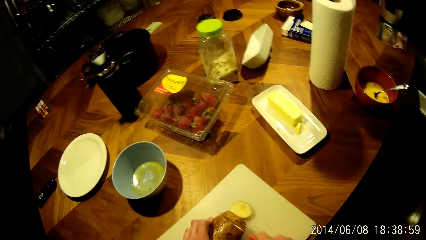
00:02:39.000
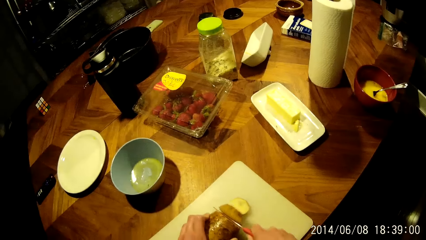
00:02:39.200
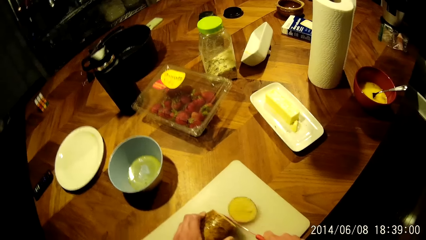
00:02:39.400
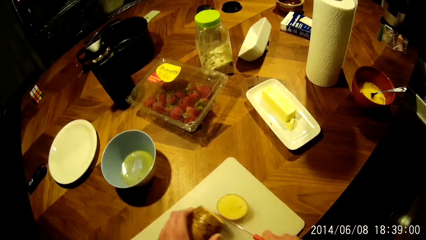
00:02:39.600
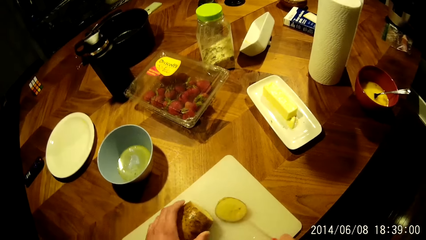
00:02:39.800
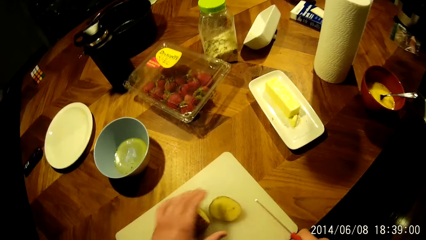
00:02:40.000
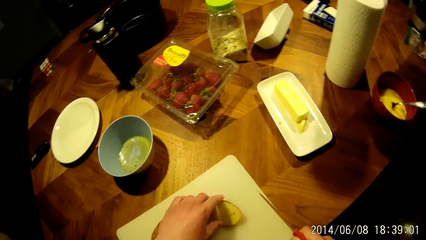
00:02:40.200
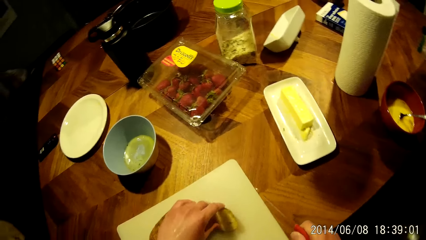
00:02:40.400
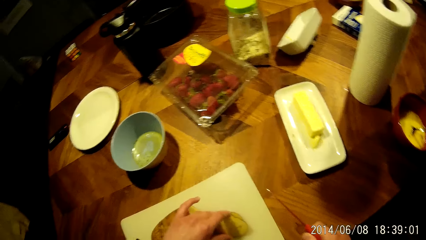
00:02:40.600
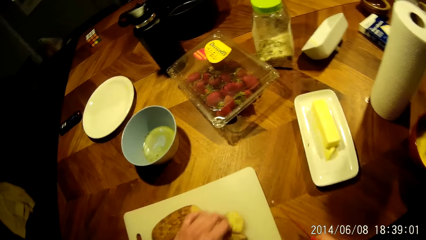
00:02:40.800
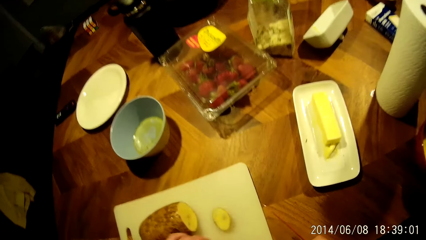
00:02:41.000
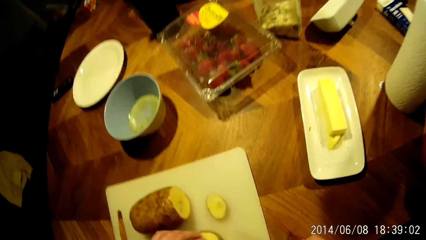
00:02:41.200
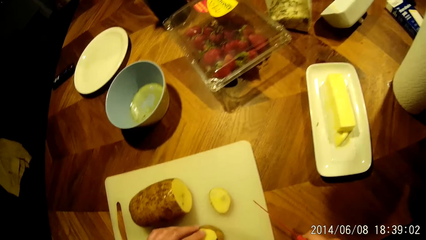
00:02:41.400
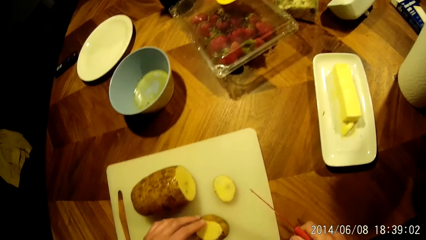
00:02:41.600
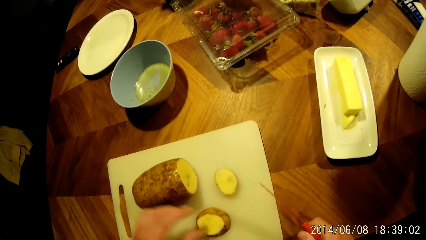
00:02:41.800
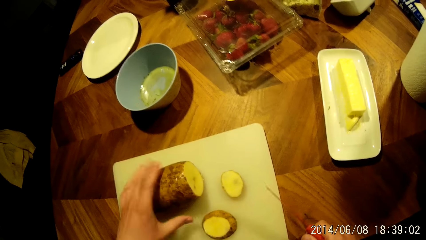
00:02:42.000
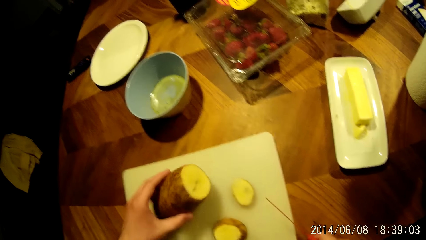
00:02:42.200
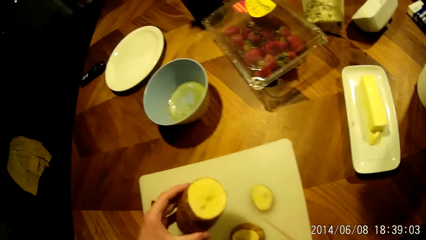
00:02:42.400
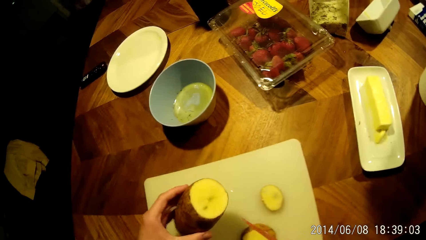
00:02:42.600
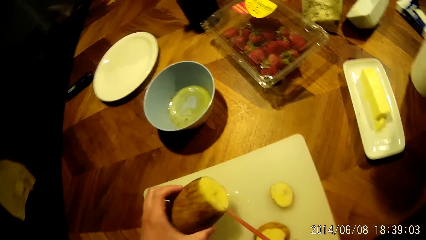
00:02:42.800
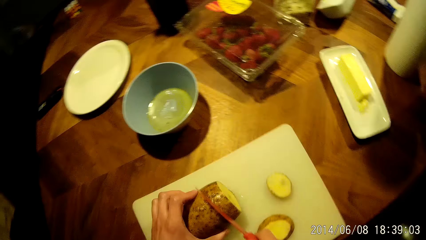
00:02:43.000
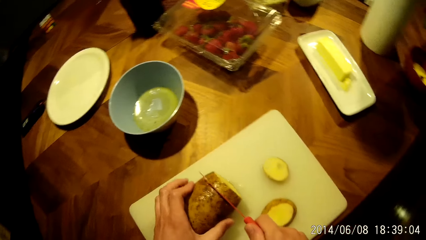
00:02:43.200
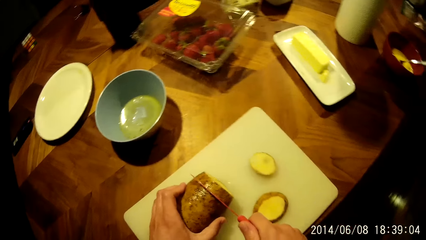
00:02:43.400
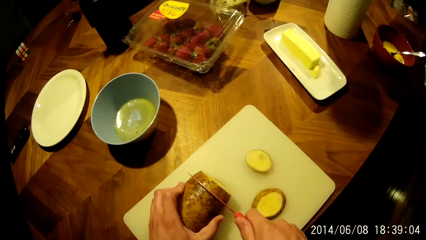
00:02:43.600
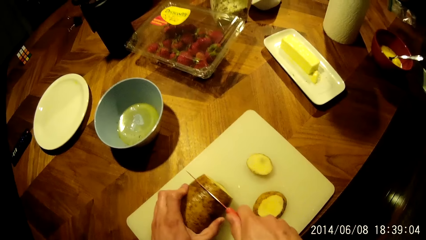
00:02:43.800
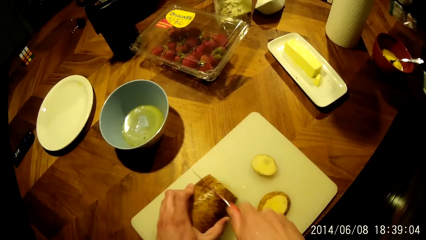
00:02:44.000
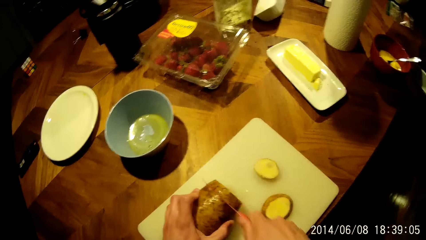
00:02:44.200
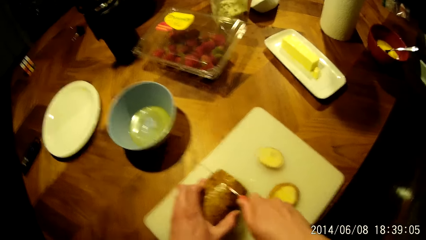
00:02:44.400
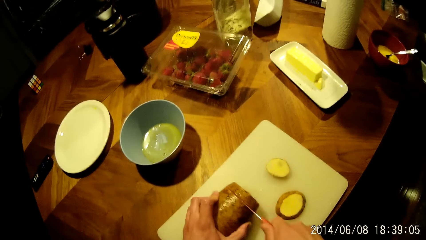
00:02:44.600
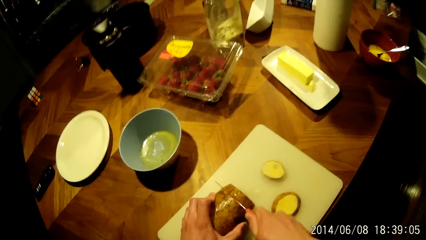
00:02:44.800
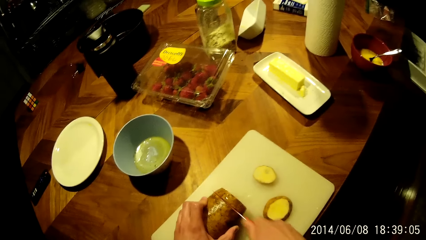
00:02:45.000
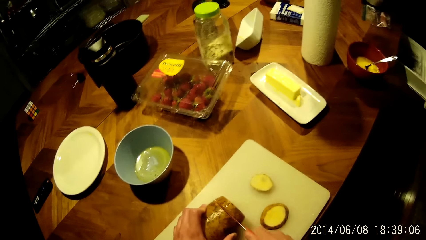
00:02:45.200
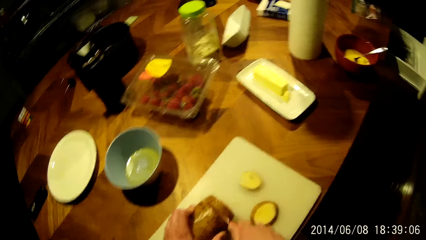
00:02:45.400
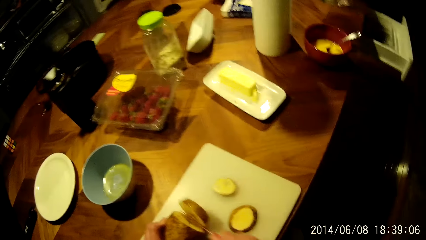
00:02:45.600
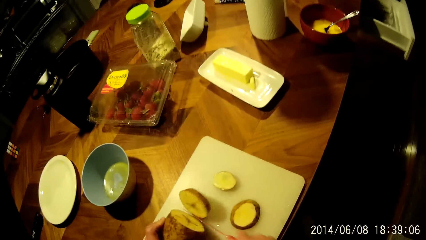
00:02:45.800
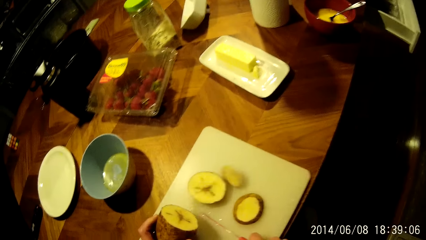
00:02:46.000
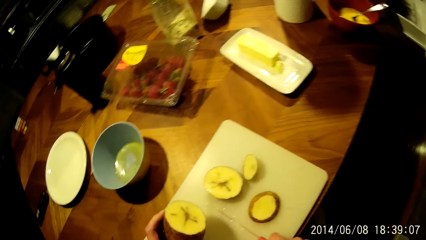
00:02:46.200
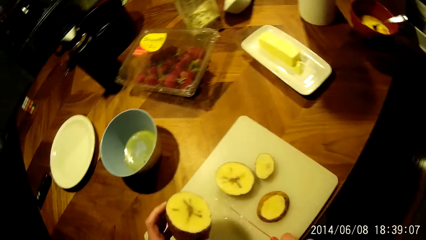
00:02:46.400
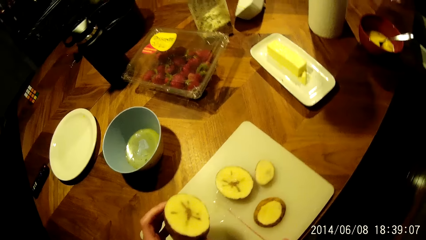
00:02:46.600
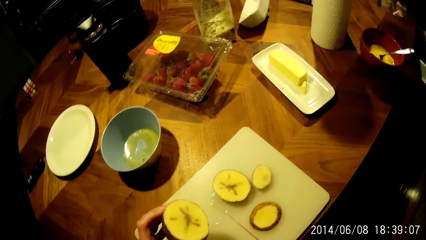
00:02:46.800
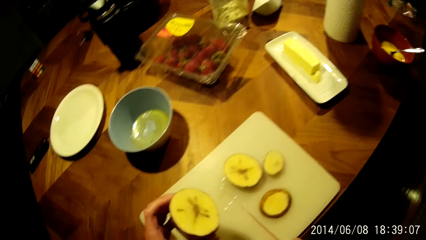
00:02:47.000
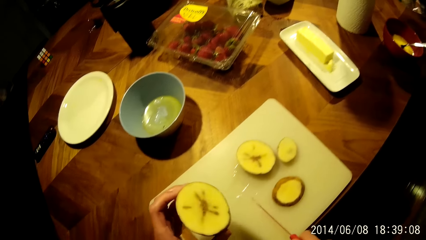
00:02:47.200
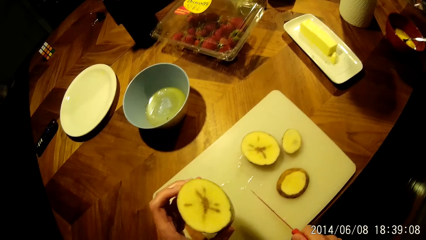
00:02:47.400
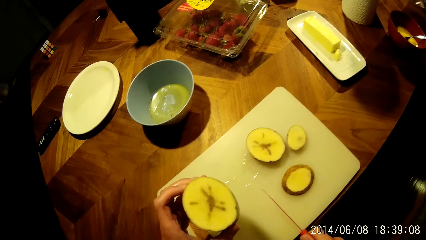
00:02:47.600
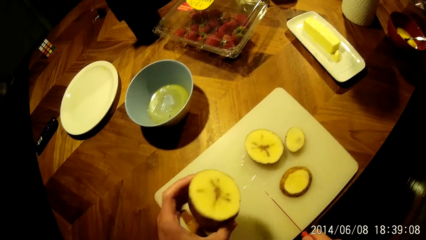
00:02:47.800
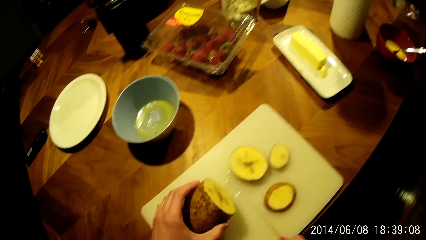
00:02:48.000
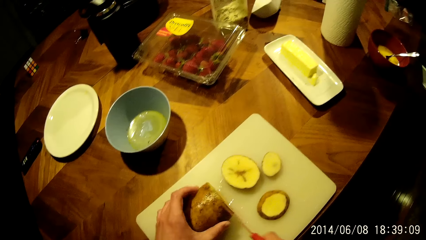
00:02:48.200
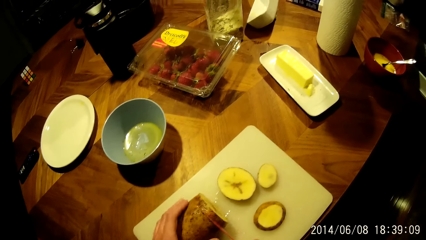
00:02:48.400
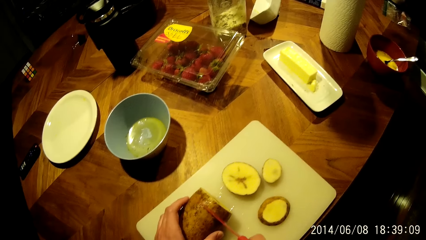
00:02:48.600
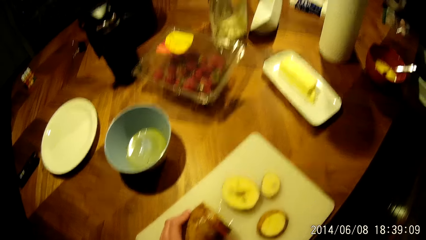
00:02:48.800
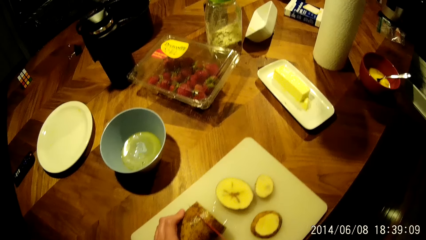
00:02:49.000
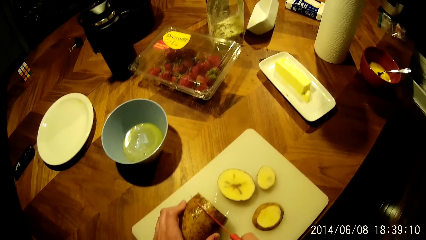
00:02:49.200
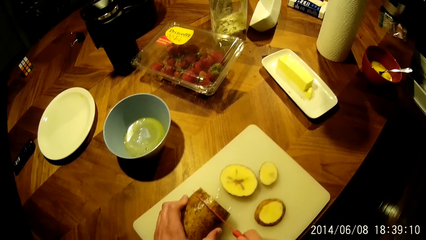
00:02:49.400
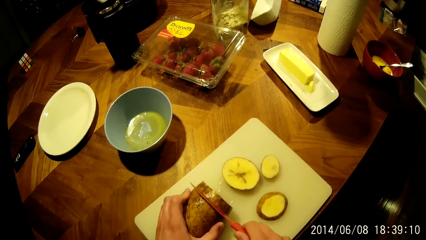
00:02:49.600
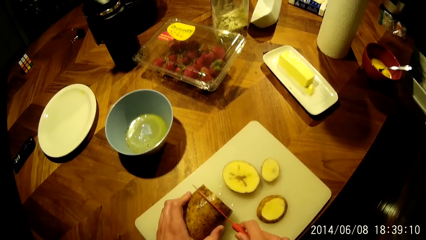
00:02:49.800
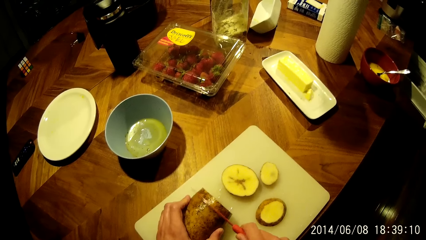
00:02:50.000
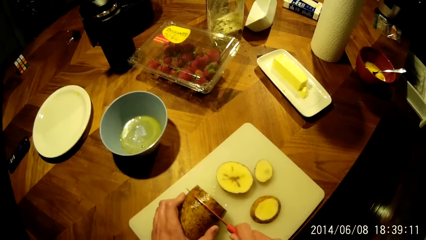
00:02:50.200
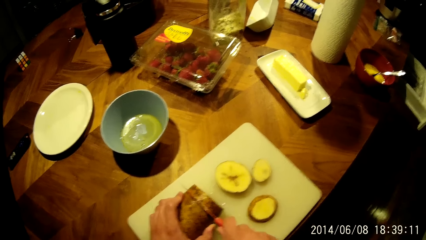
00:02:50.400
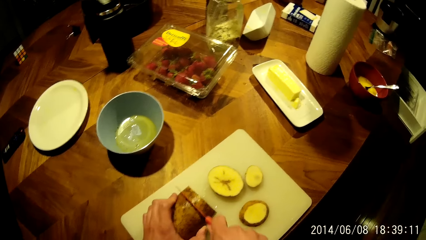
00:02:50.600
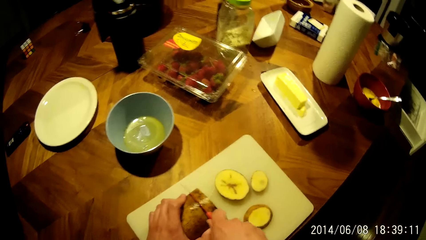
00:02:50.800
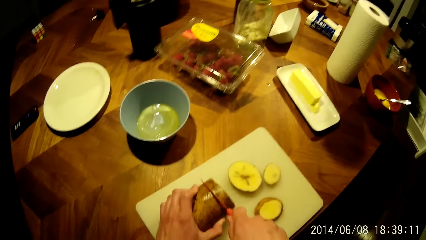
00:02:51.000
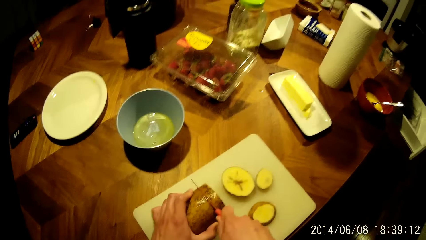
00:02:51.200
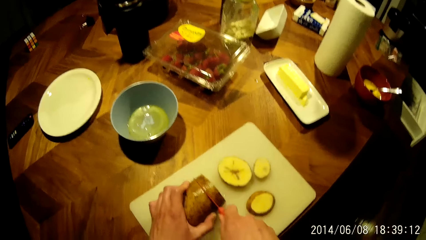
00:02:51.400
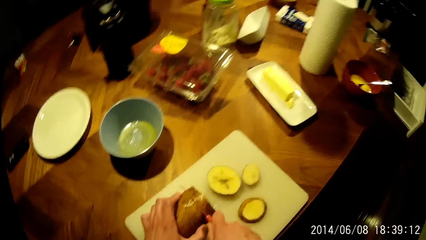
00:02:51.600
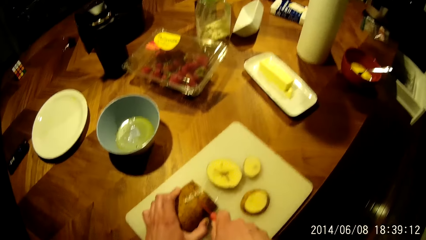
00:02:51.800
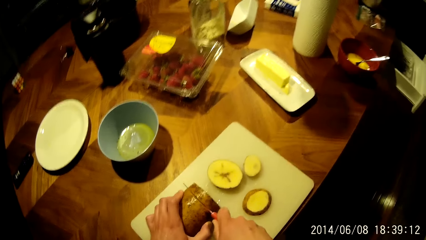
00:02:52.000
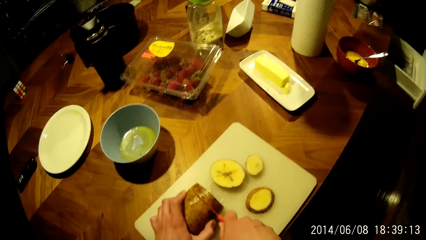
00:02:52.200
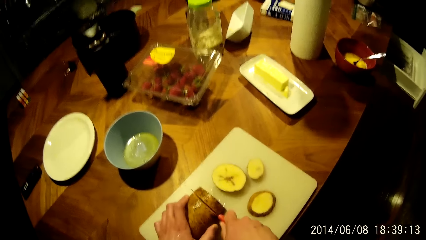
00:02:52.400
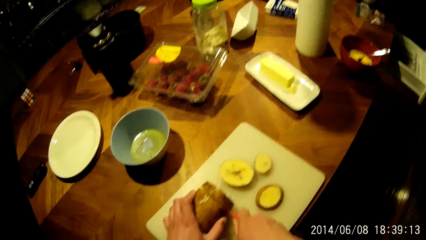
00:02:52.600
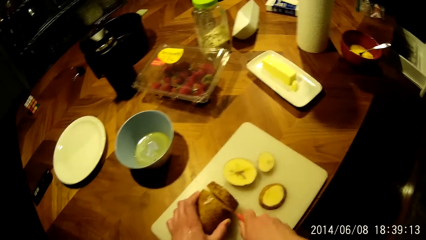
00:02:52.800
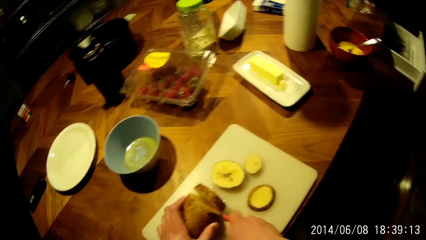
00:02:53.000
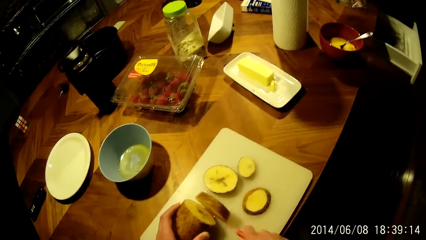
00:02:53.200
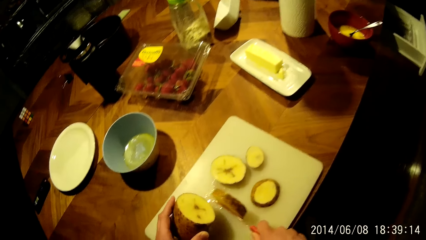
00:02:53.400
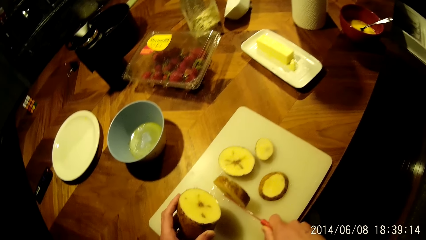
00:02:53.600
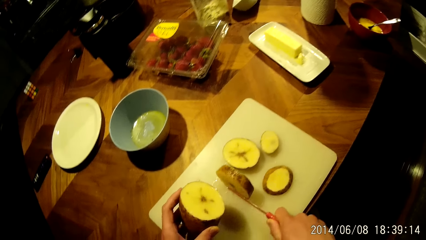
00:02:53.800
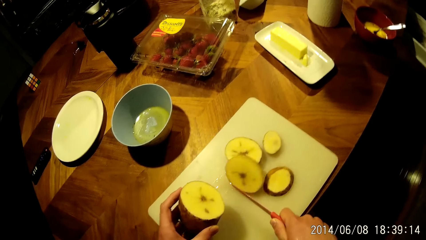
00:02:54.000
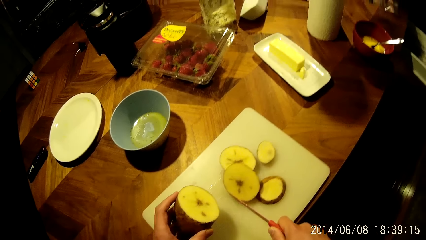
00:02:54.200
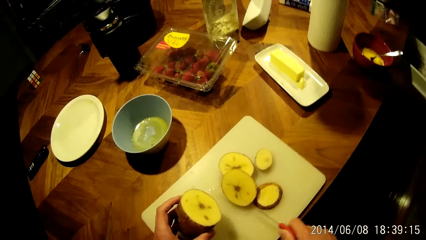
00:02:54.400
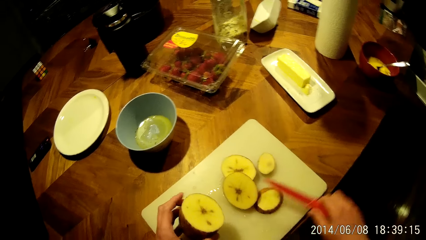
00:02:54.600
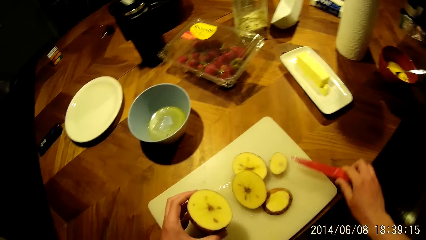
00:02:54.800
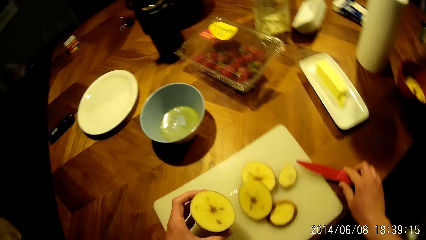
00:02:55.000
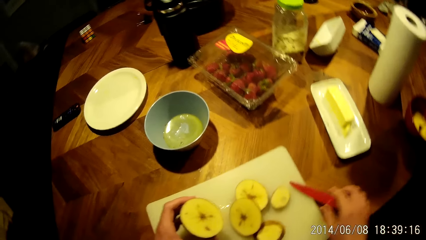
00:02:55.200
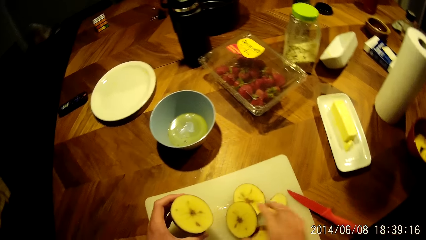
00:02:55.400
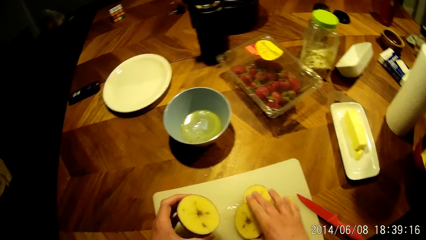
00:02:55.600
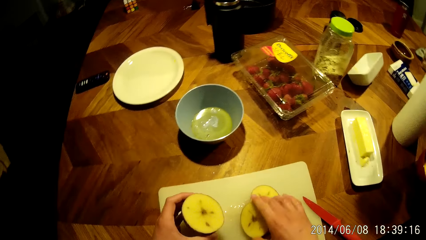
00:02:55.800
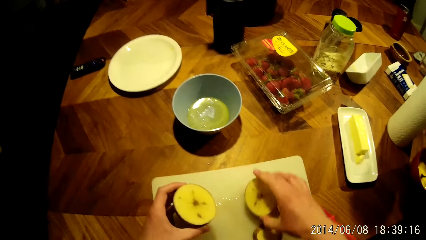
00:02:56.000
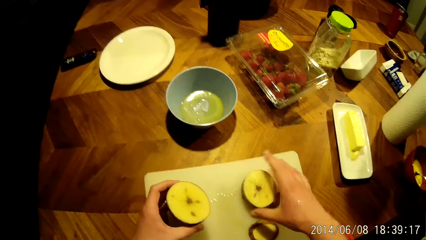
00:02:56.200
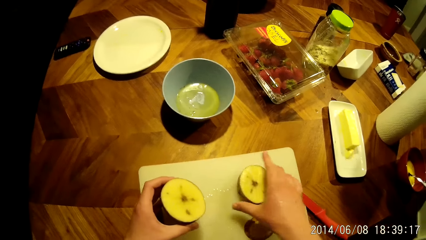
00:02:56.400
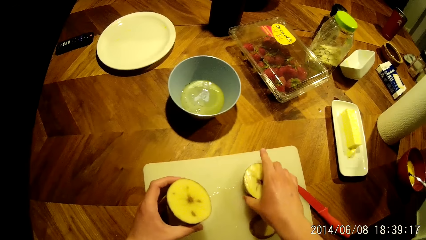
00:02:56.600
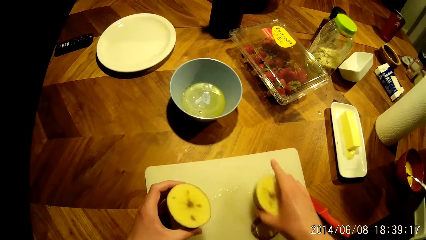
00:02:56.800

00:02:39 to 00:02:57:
The camera wearer converses with the boy.
